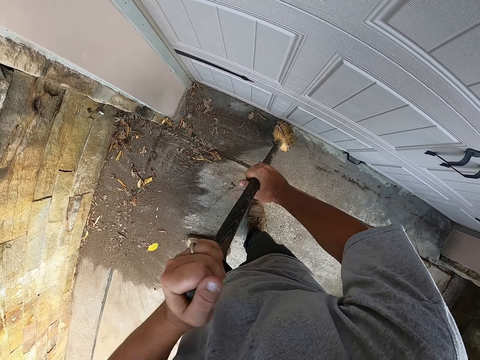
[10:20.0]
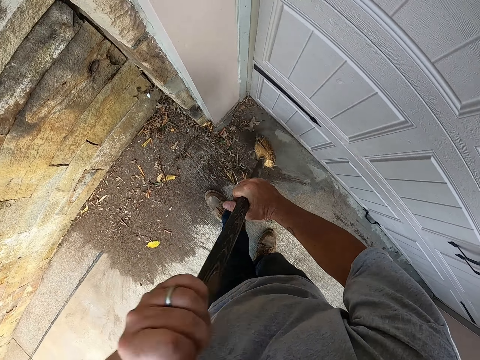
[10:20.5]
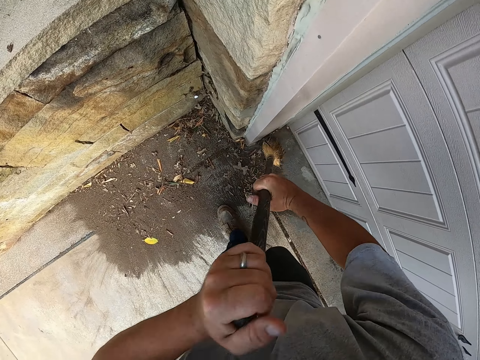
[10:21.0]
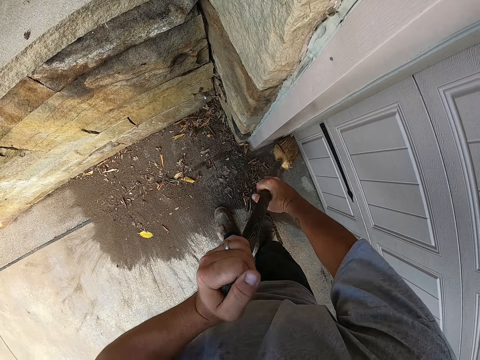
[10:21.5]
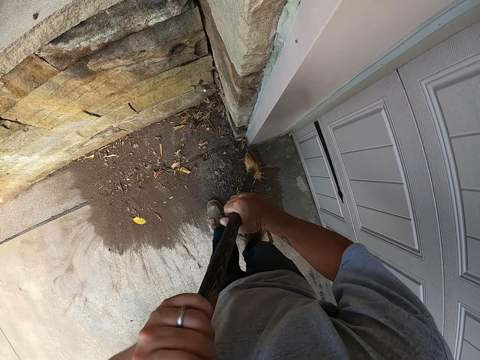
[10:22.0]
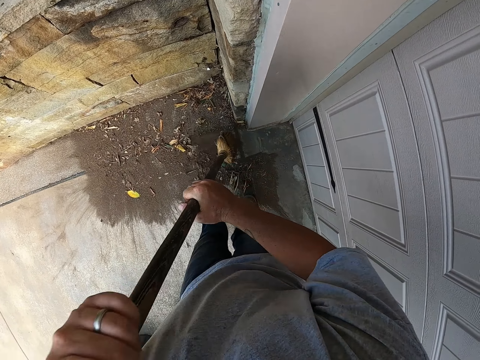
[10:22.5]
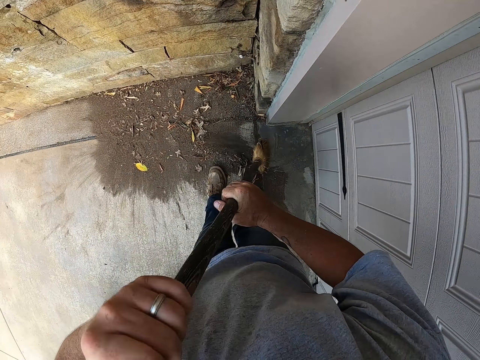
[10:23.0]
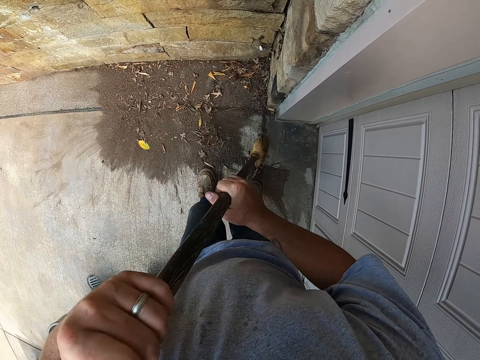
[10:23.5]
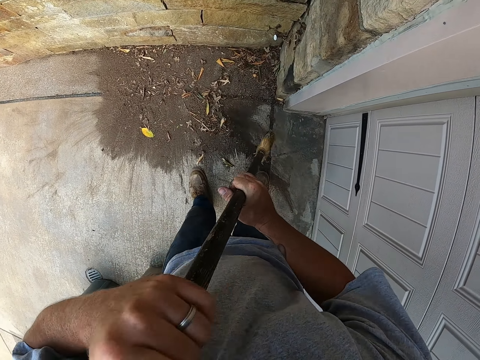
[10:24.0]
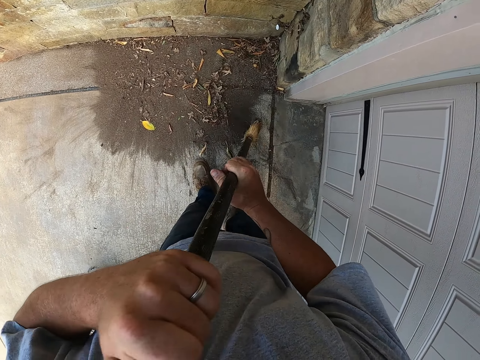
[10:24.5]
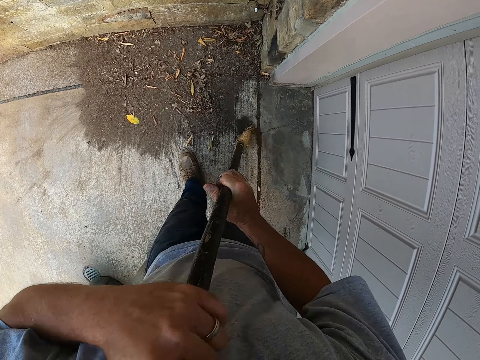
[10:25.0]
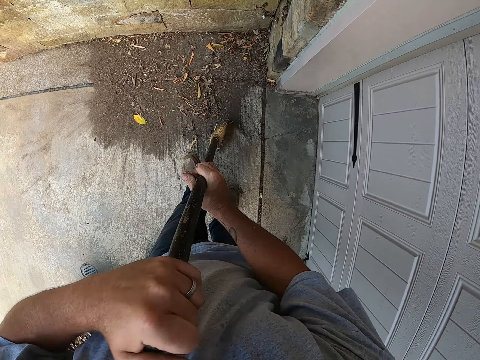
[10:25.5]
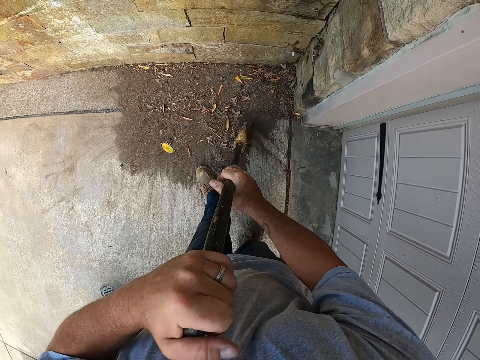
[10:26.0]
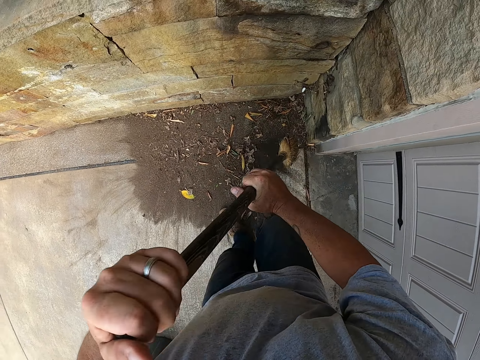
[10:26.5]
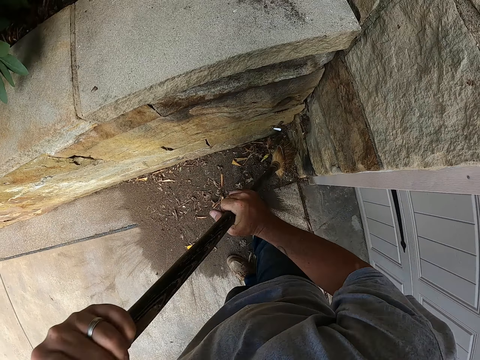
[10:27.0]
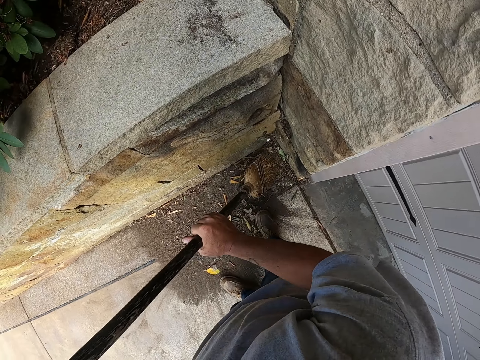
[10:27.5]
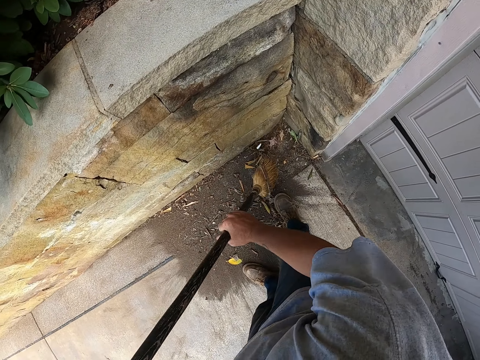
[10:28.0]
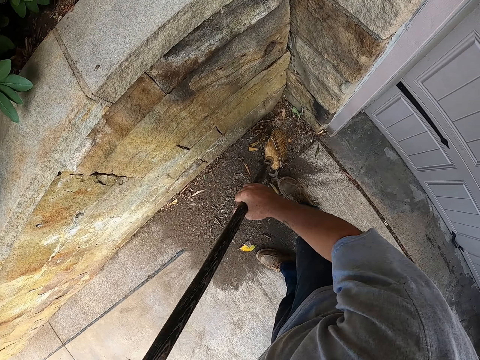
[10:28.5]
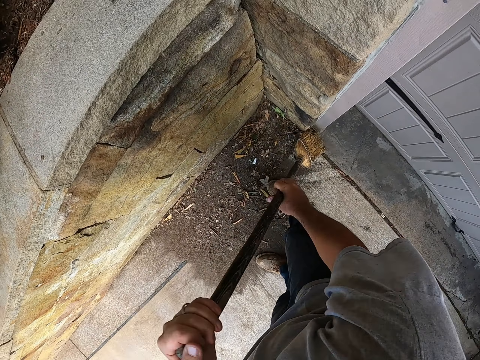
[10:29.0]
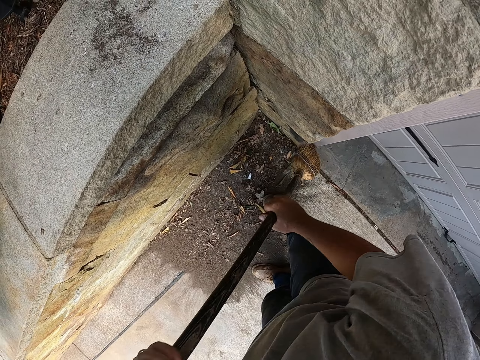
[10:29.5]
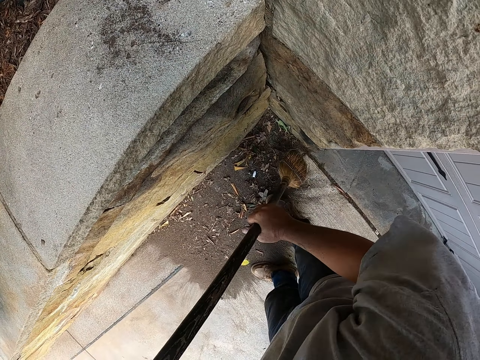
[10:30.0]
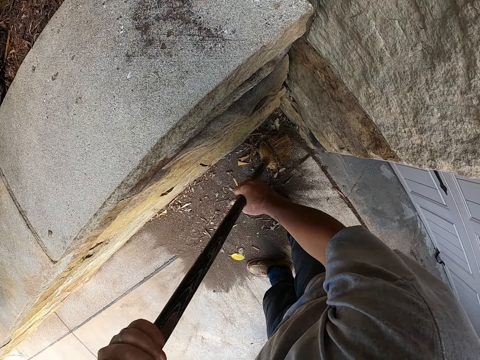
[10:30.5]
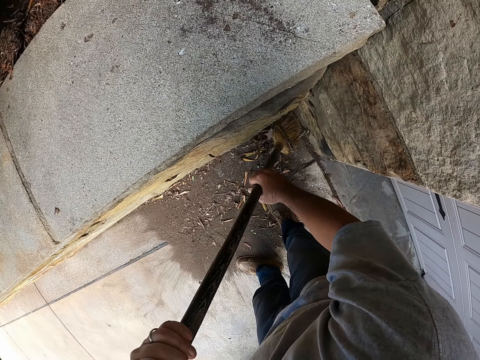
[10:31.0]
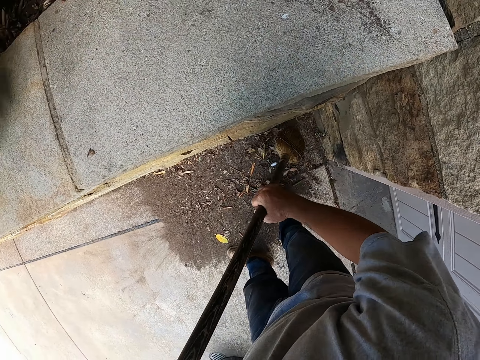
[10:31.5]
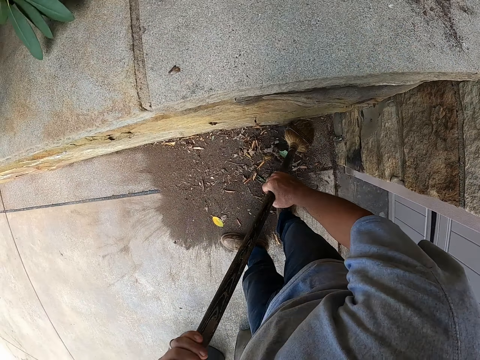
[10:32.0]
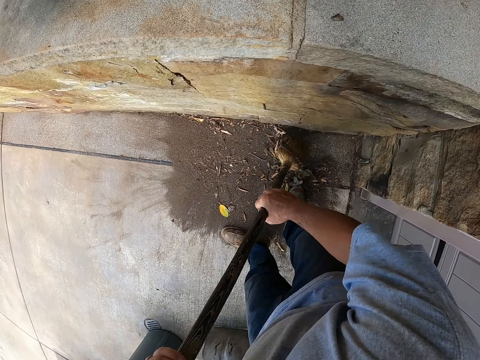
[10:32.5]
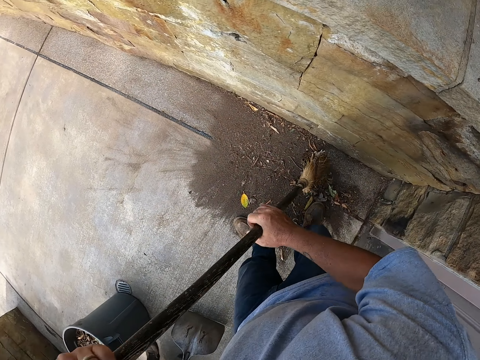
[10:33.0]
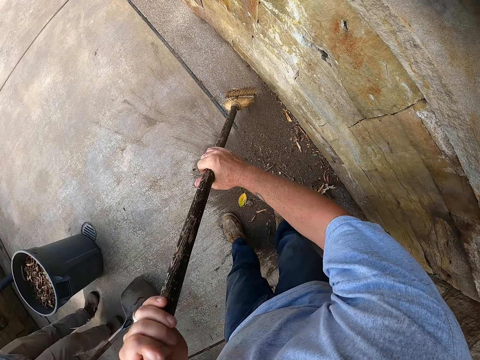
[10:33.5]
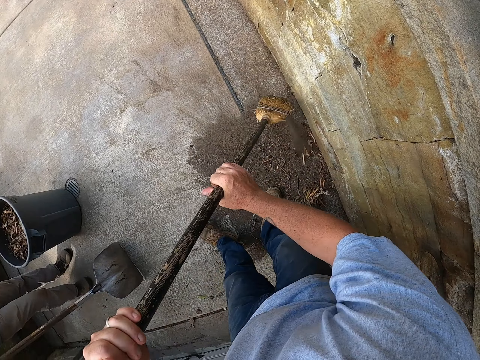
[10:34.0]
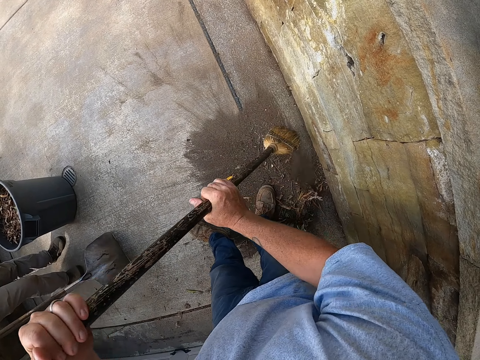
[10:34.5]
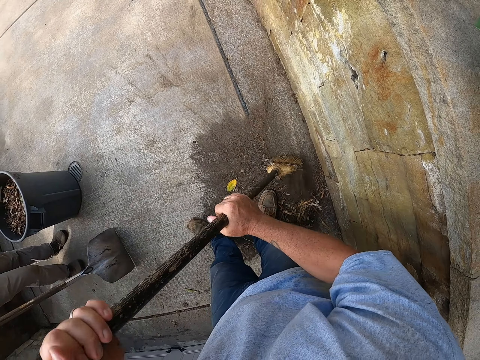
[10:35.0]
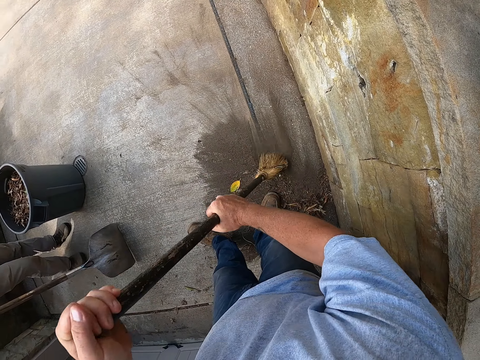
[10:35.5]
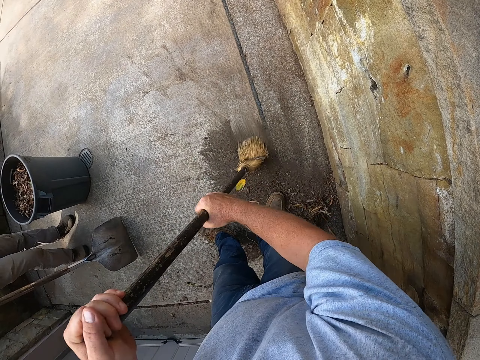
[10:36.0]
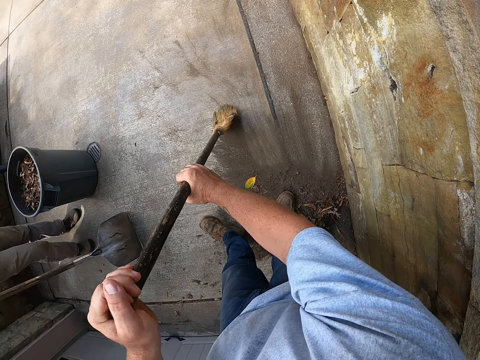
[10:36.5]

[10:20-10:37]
The camera wearer dusts the wall with the broom. They sweep the corners of the wall.

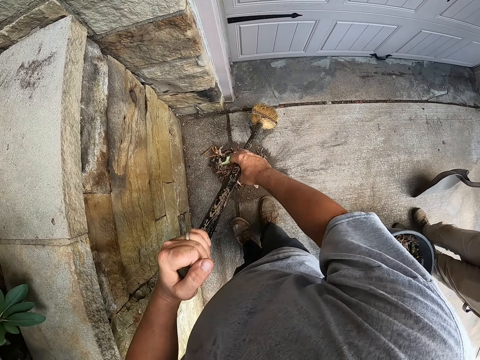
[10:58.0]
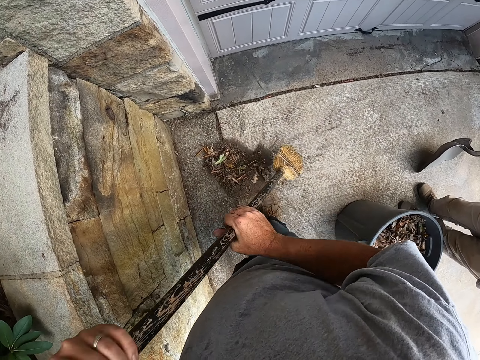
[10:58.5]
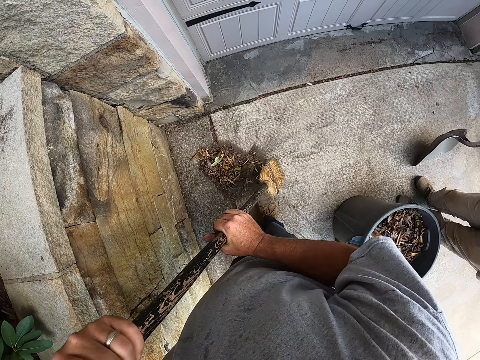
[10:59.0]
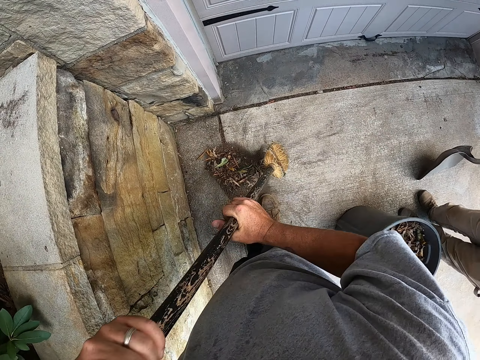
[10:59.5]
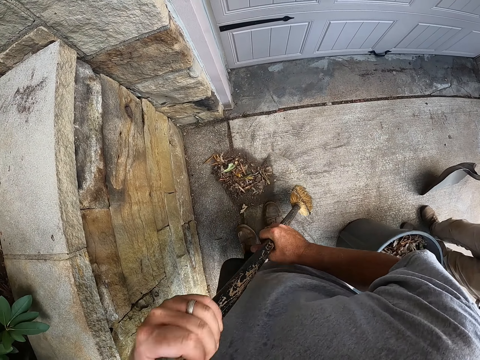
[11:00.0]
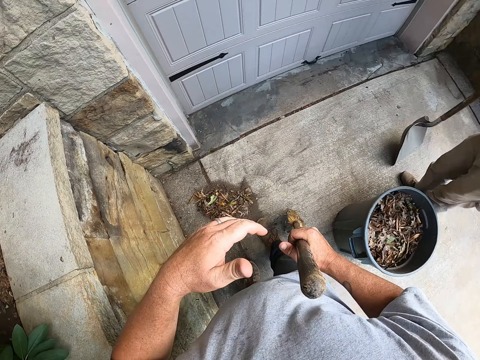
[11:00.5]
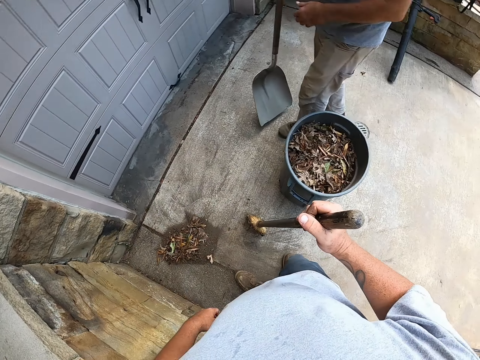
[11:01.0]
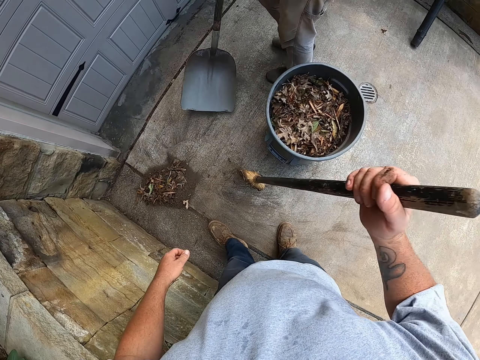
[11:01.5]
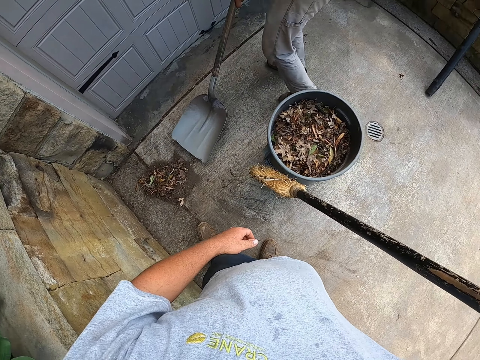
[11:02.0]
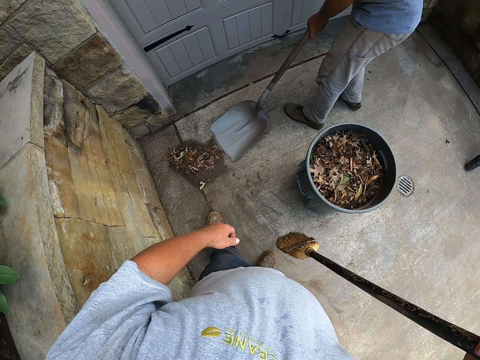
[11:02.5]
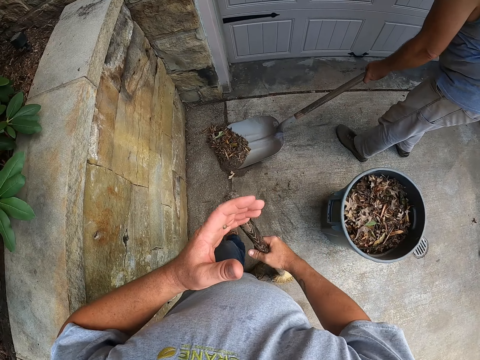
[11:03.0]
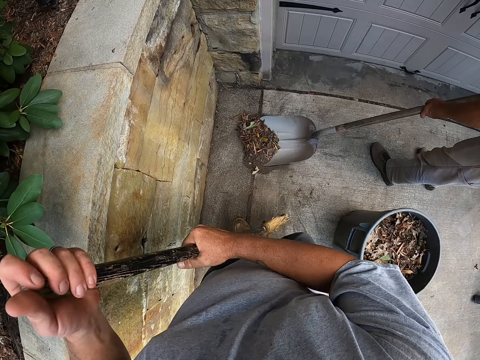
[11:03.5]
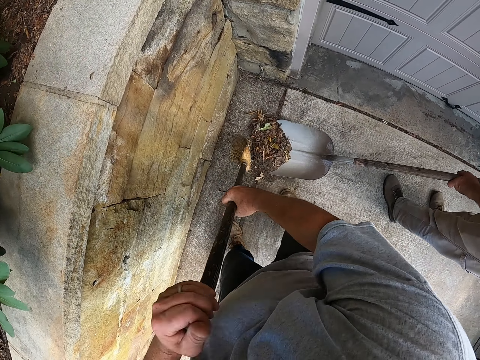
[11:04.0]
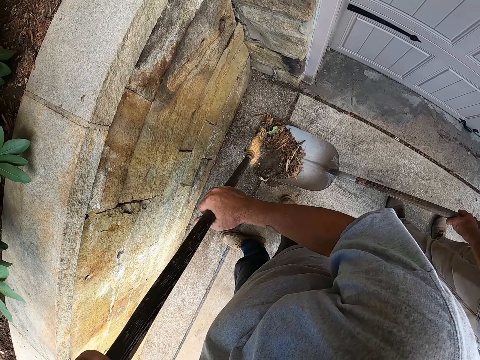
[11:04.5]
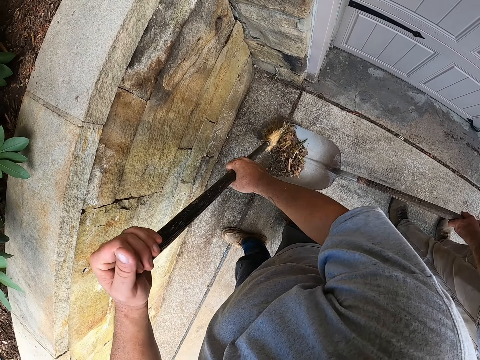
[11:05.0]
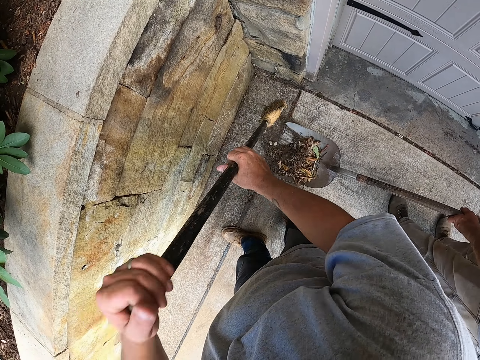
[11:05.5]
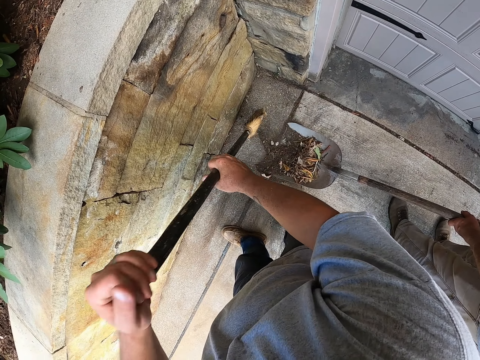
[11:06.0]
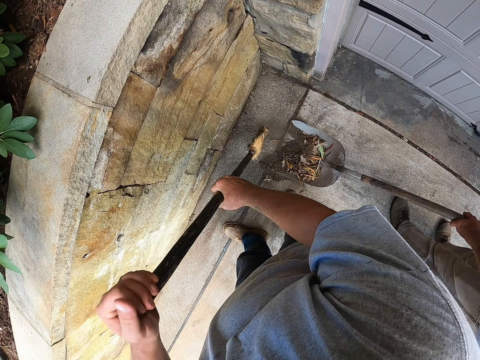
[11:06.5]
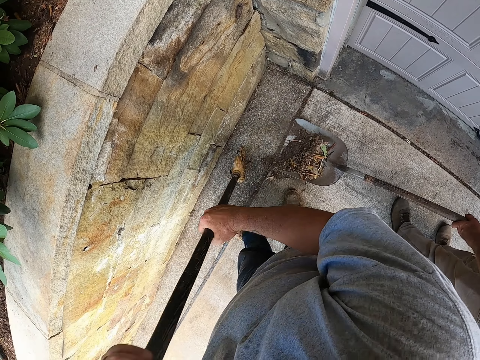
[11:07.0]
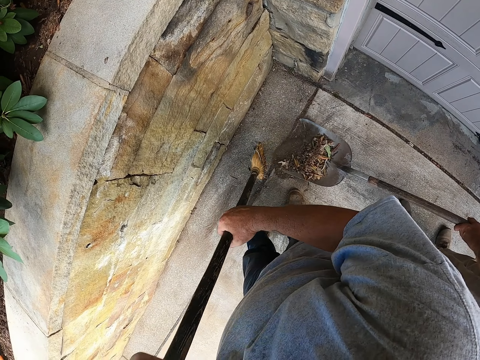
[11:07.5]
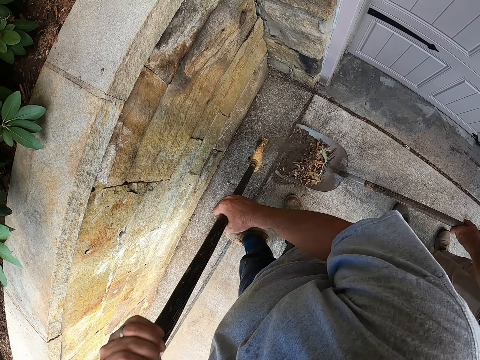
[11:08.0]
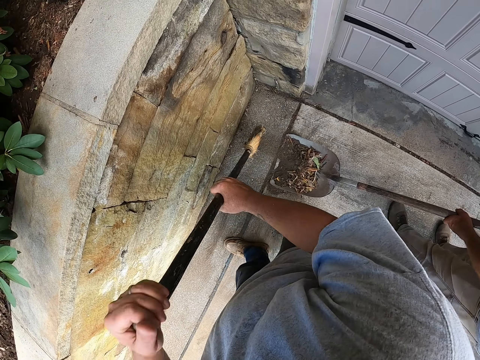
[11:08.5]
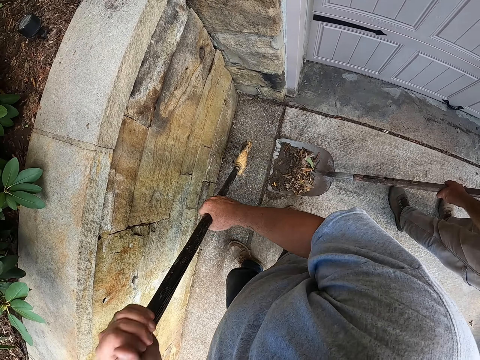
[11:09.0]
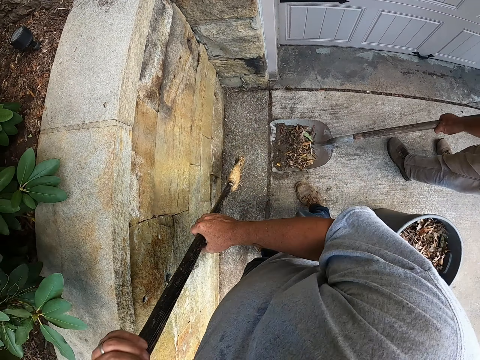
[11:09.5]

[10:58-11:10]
The camera wearer collects the dust together. A man picks up the dust with the shovel. The camera wearer pushes the dirt onto the shovel with the broom.
